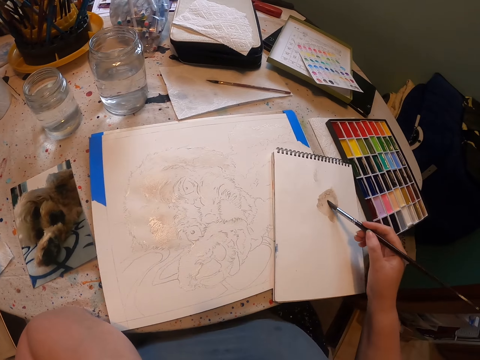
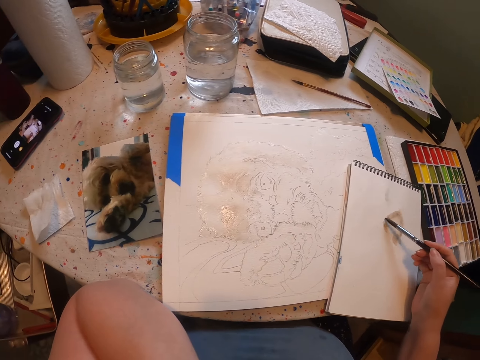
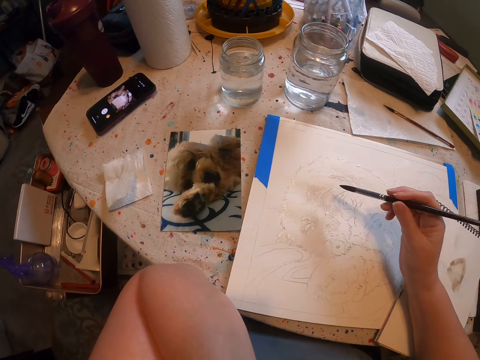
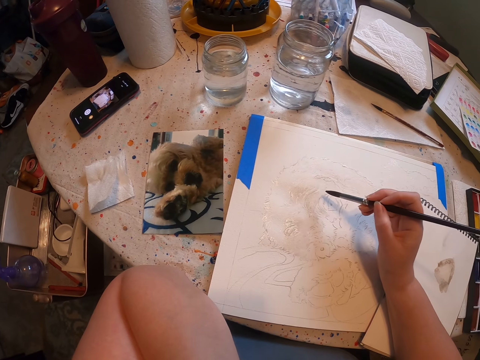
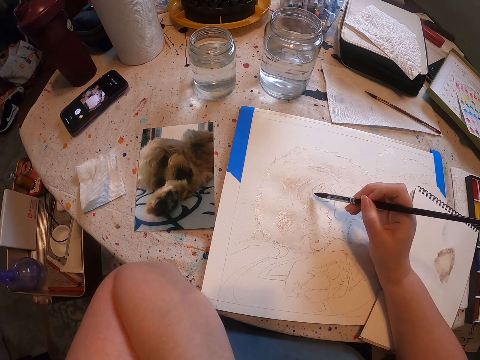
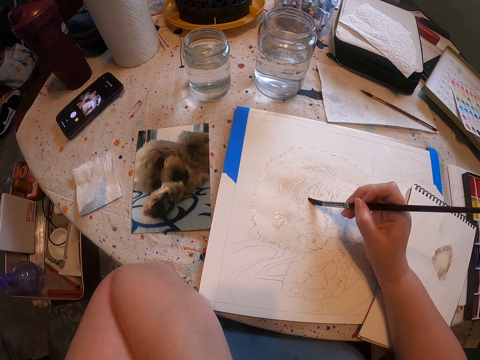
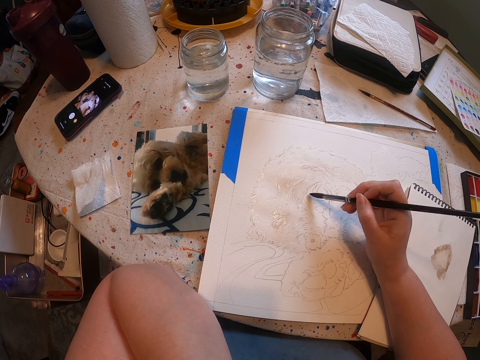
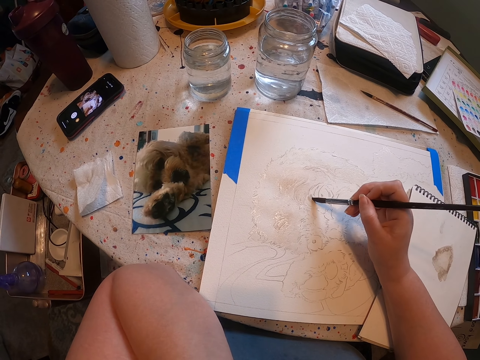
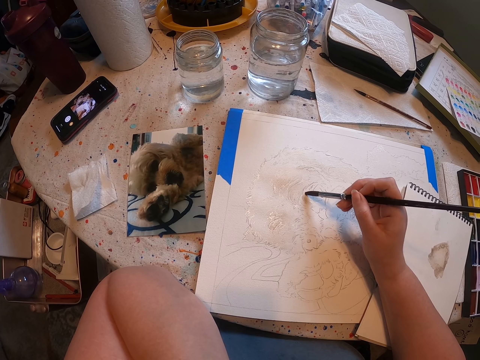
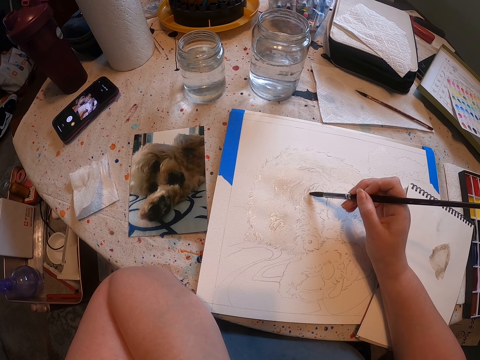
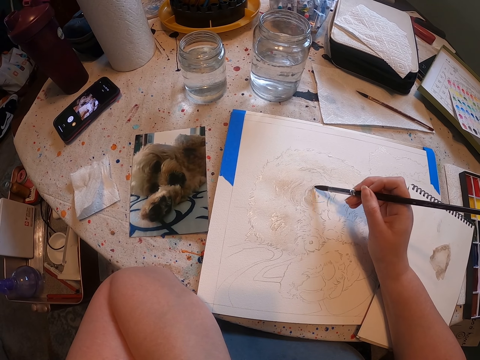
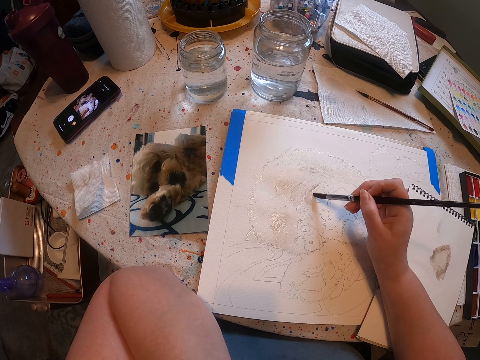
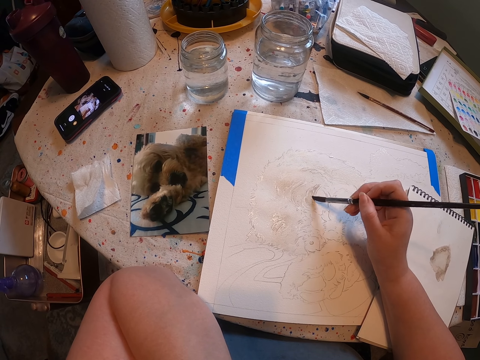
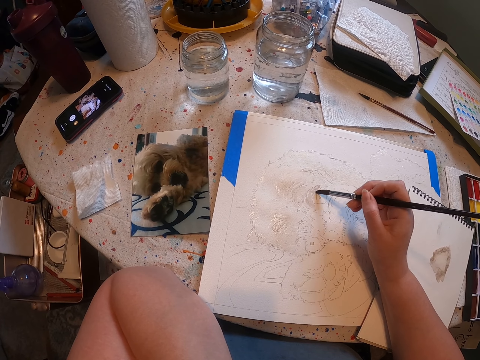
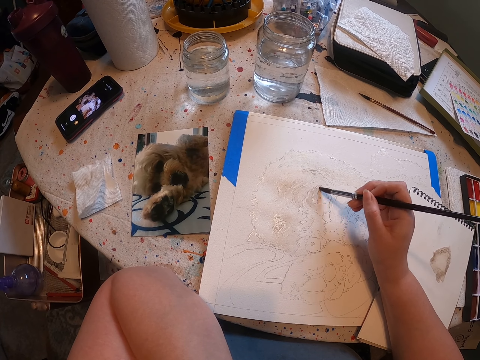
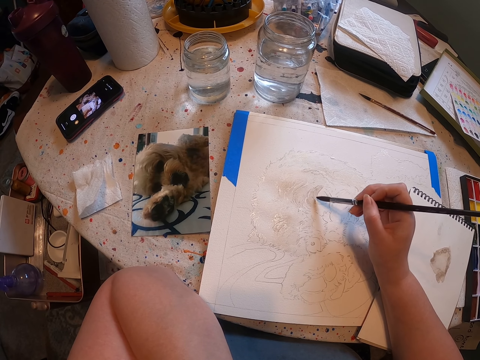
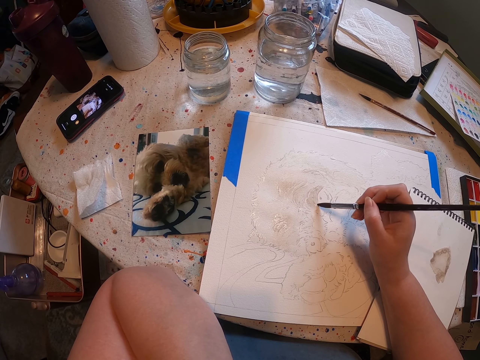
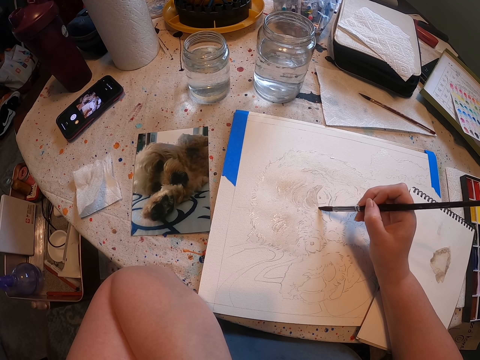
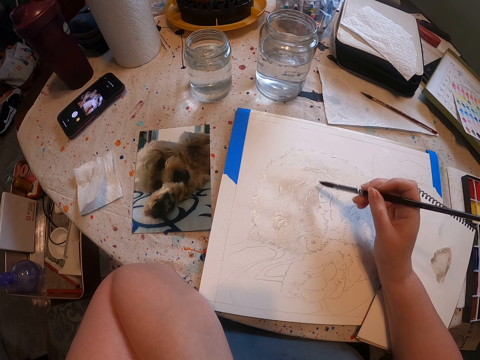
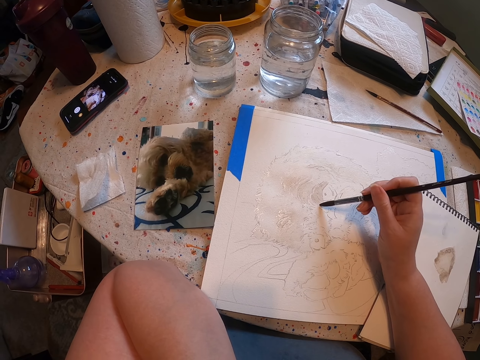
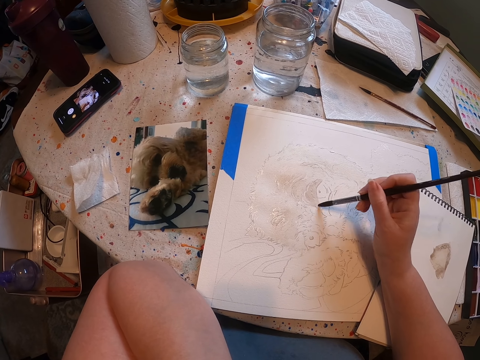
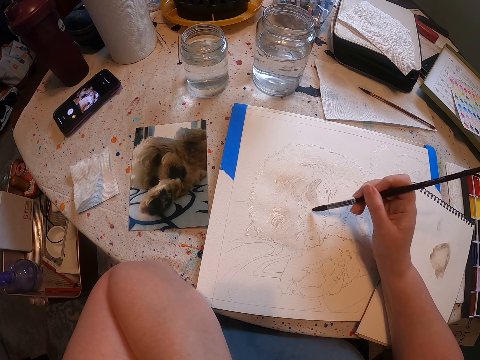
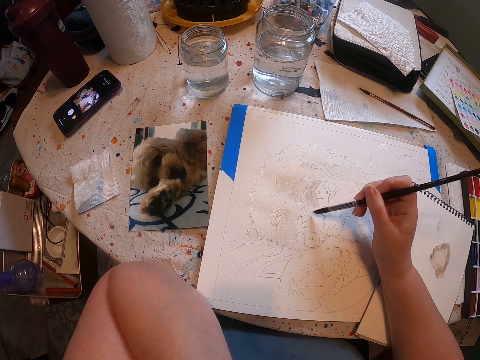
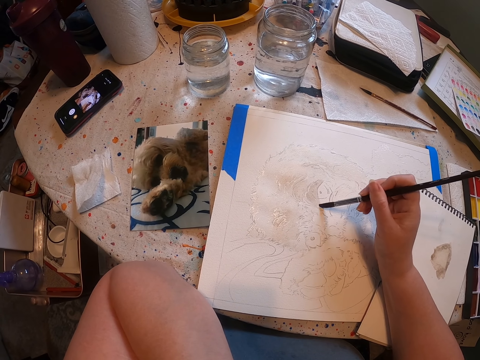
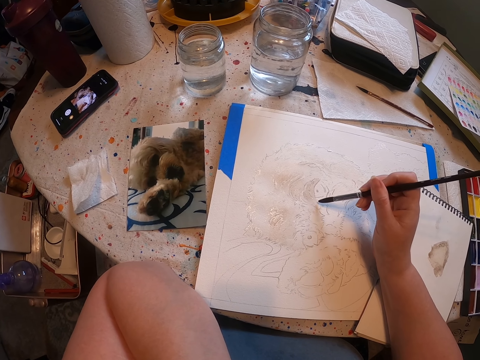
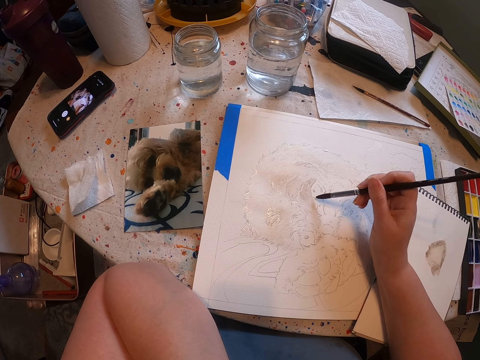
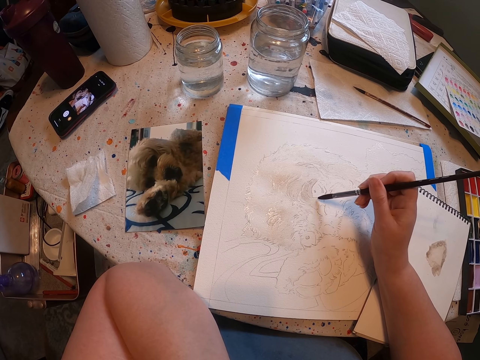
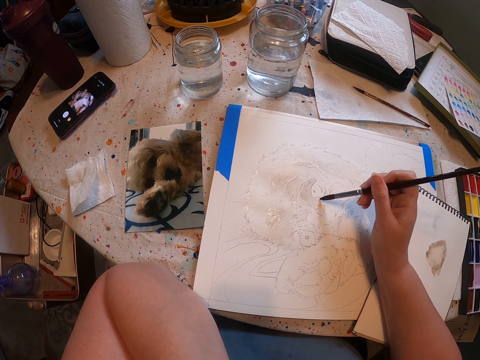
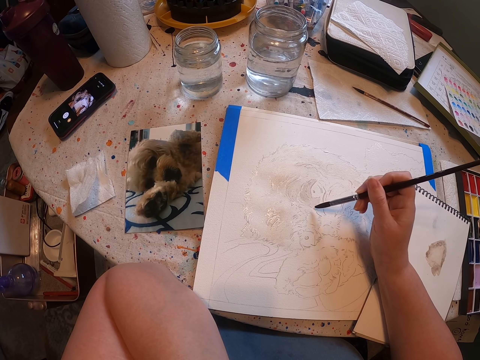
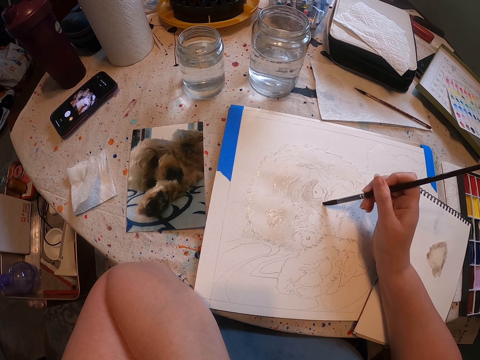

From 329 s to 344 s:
The camera wearer touches paint on the paper. They paint on the paper.

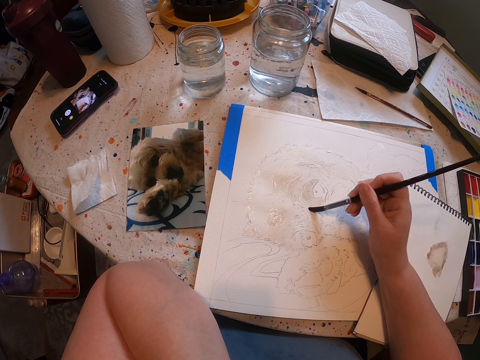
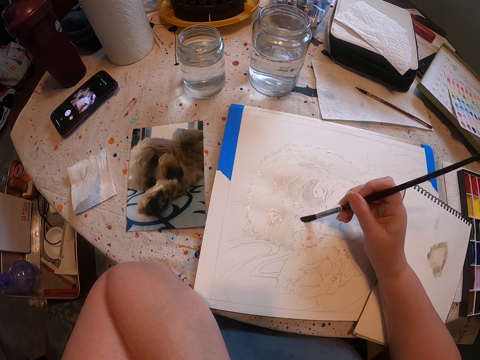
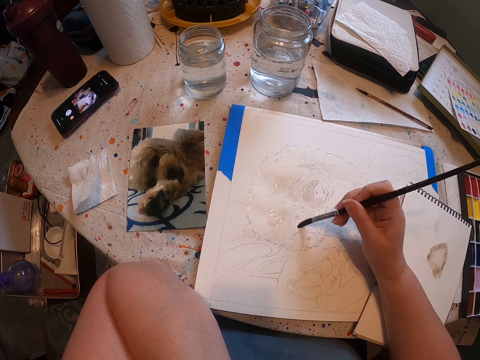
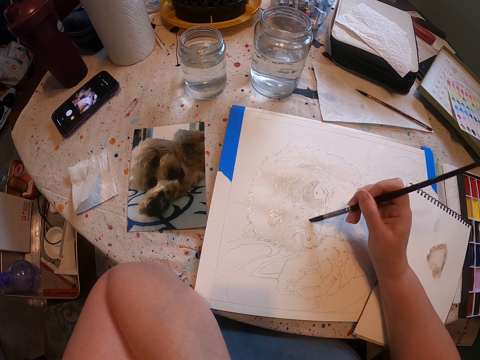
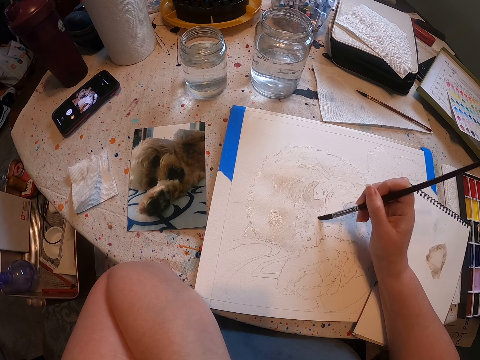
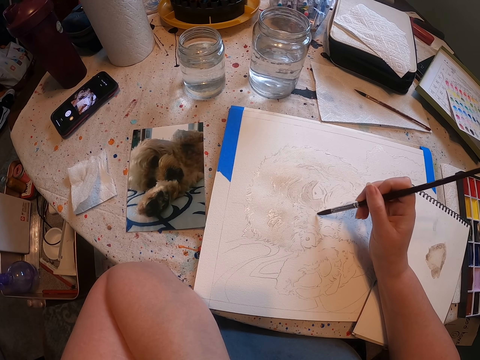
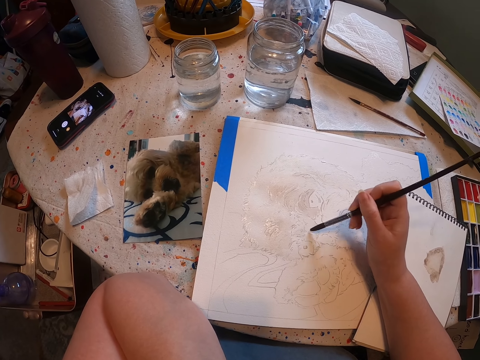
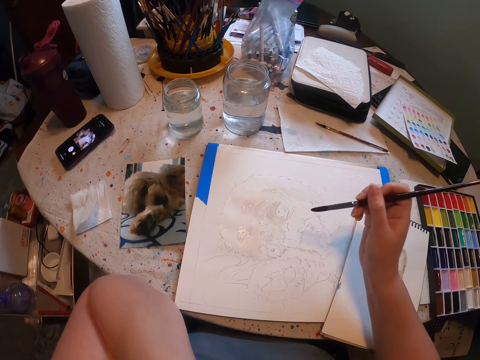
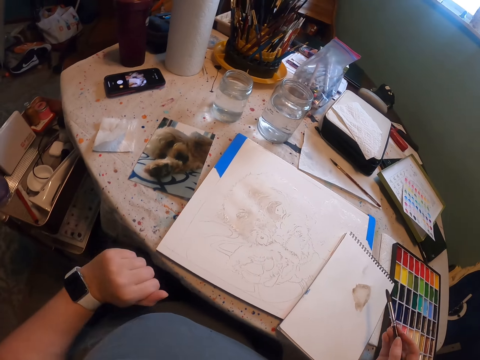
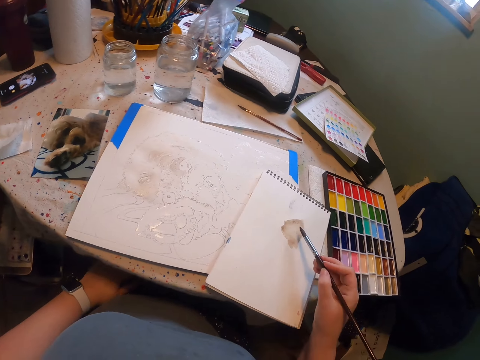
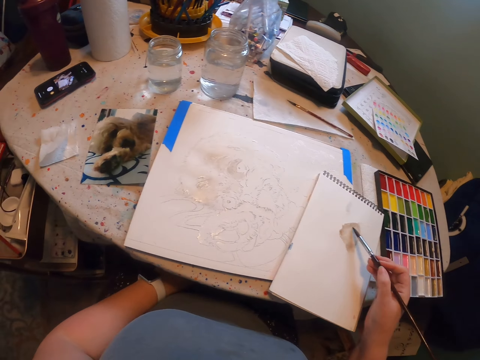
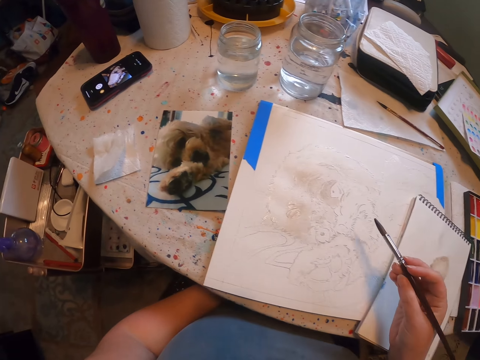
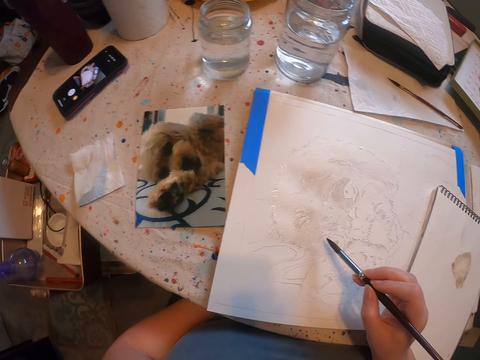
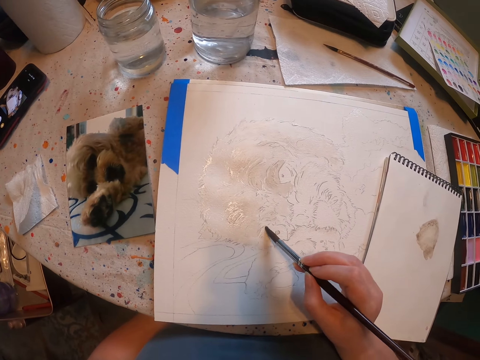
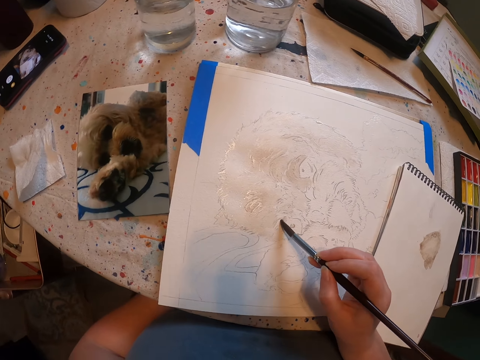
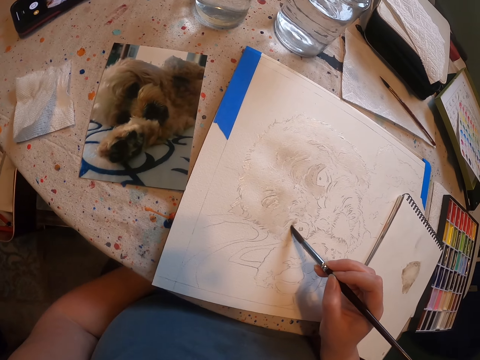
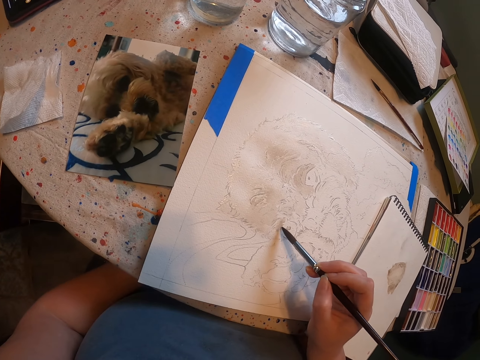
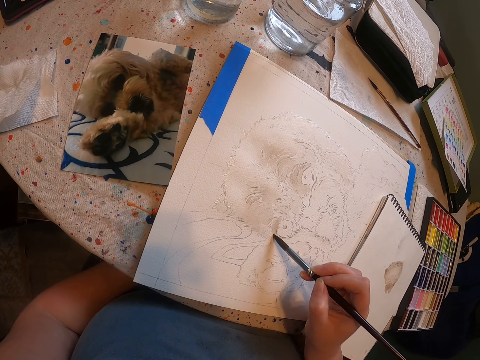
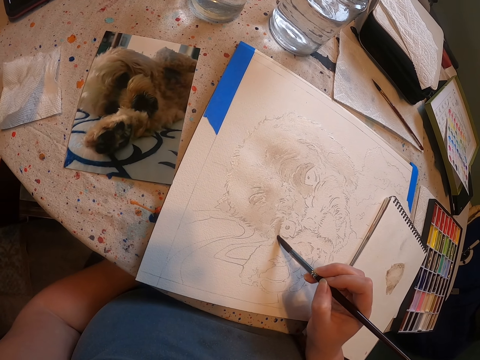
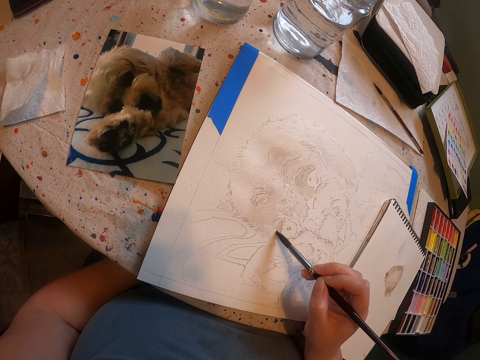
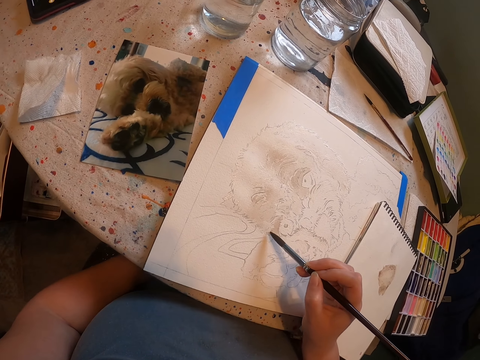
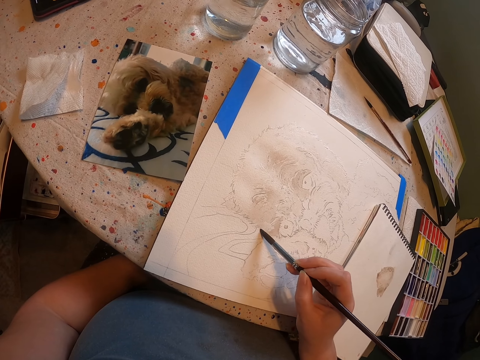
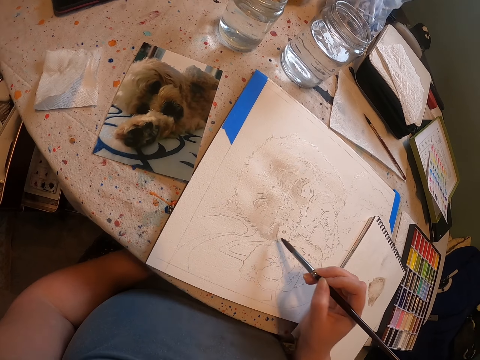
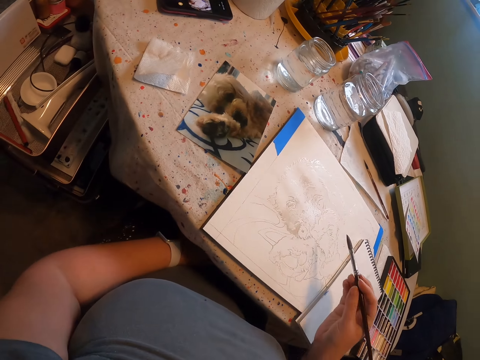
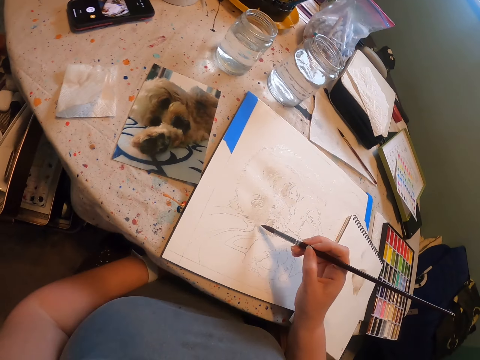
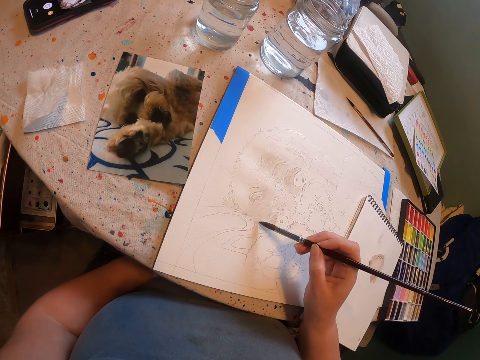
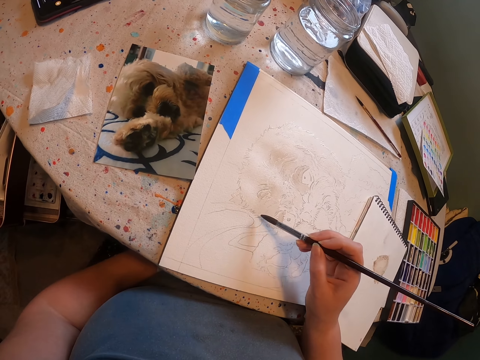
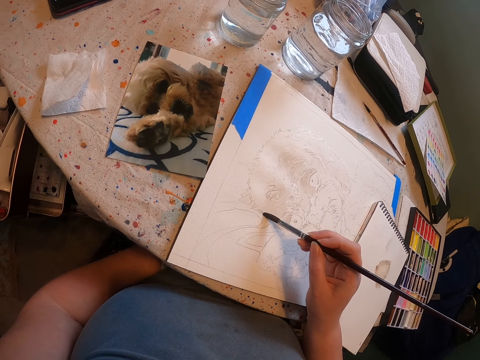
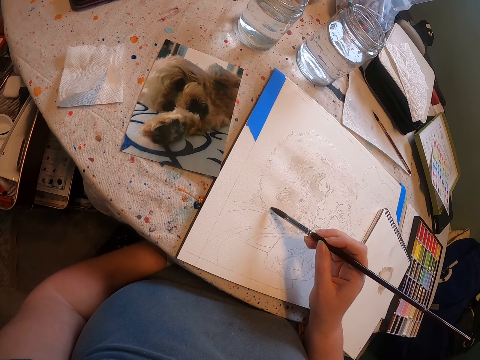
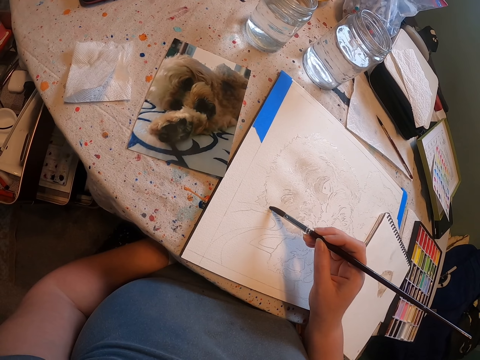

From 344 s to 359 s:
The camera wearer touches paint on the paper. They rub the brush on the book. They paint the painting with the brush.
